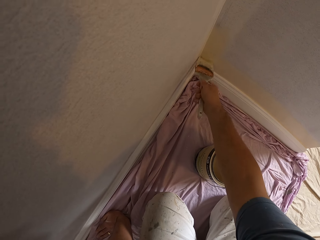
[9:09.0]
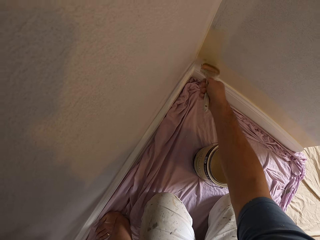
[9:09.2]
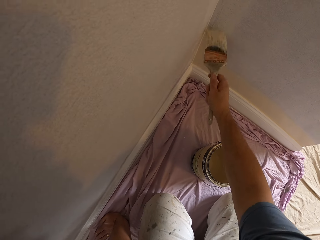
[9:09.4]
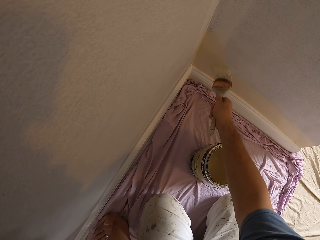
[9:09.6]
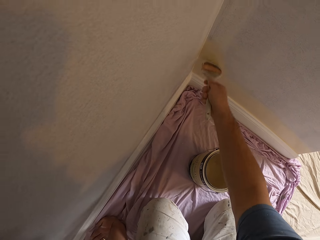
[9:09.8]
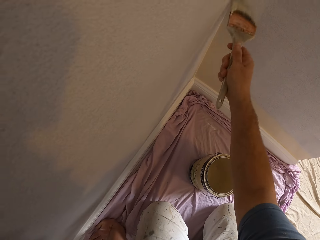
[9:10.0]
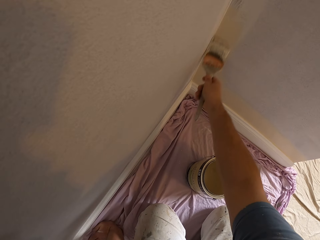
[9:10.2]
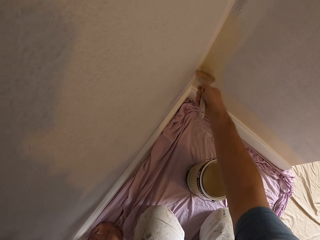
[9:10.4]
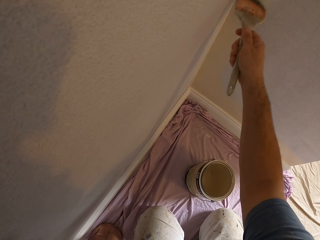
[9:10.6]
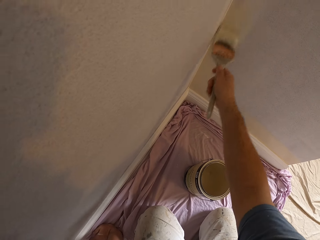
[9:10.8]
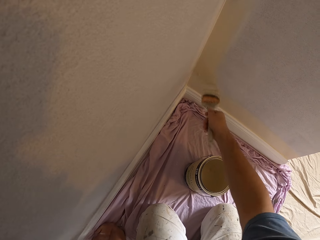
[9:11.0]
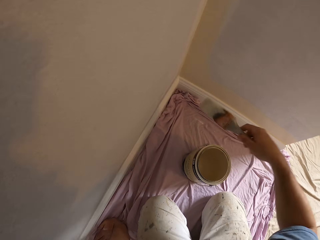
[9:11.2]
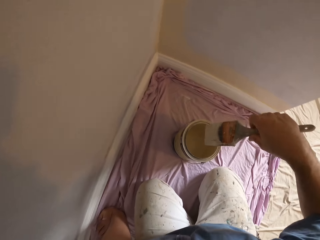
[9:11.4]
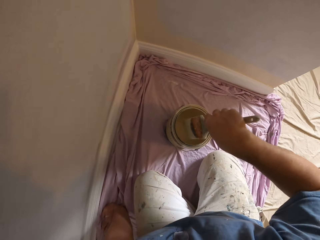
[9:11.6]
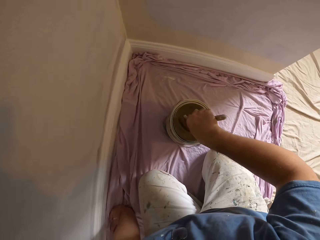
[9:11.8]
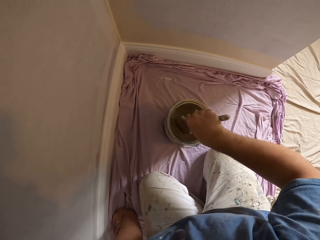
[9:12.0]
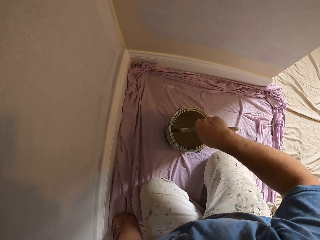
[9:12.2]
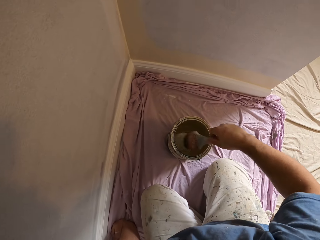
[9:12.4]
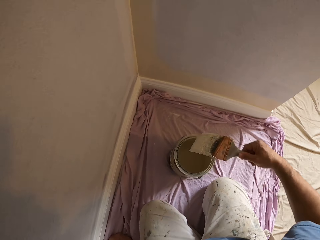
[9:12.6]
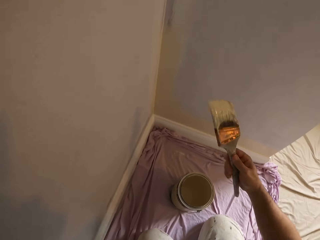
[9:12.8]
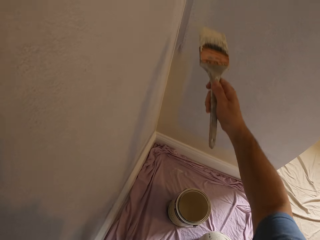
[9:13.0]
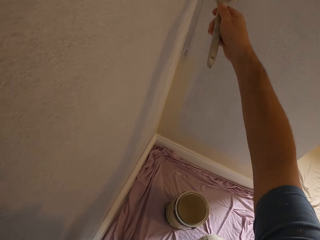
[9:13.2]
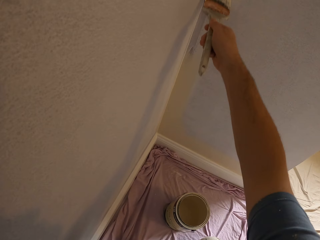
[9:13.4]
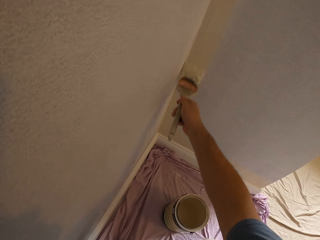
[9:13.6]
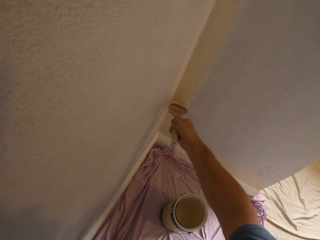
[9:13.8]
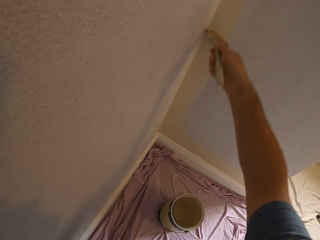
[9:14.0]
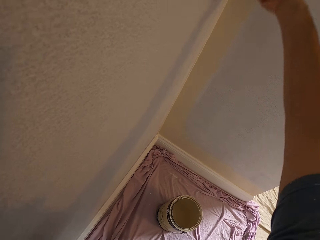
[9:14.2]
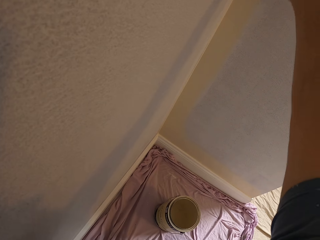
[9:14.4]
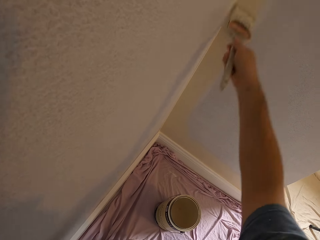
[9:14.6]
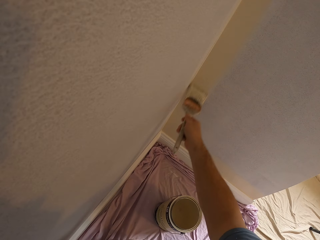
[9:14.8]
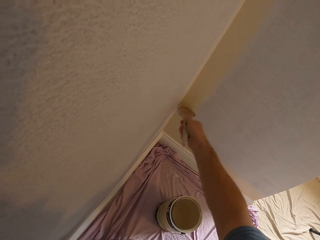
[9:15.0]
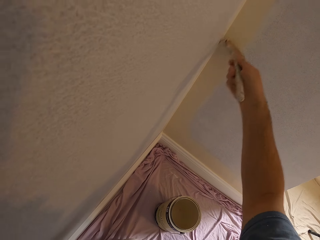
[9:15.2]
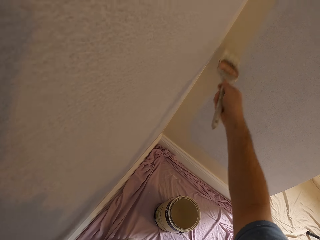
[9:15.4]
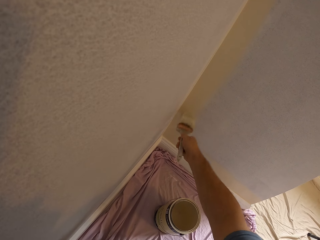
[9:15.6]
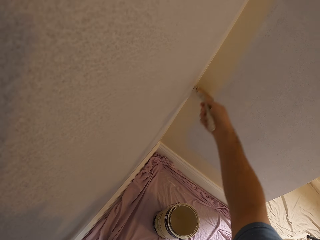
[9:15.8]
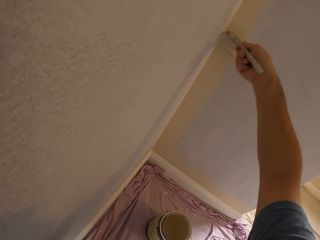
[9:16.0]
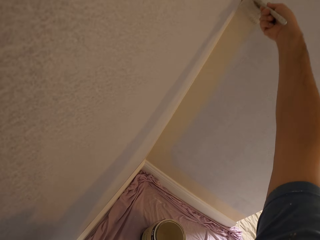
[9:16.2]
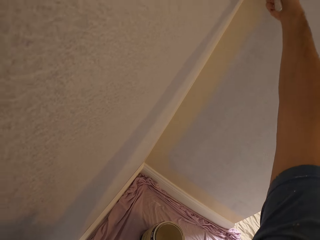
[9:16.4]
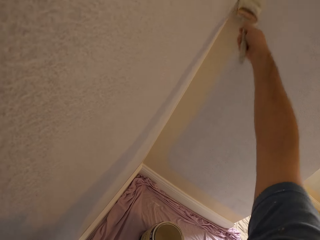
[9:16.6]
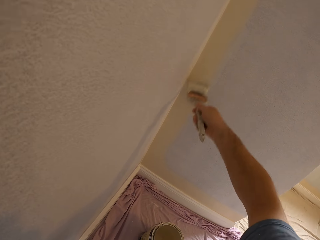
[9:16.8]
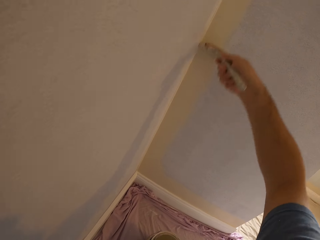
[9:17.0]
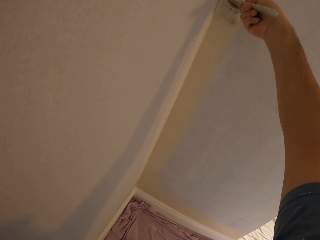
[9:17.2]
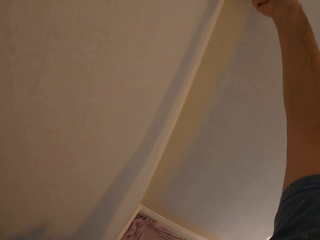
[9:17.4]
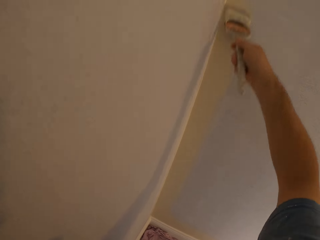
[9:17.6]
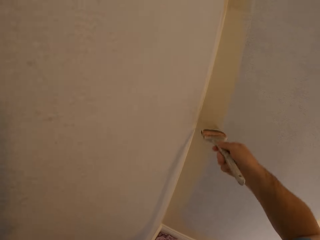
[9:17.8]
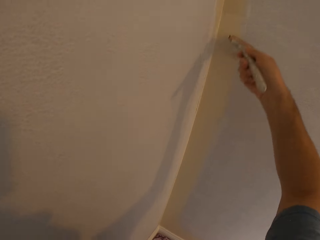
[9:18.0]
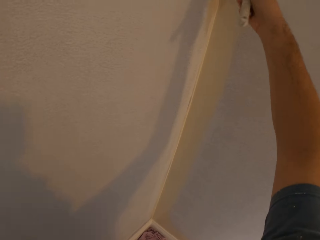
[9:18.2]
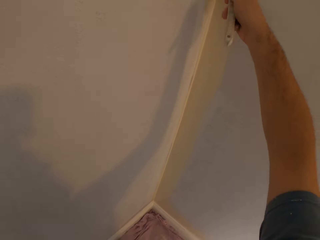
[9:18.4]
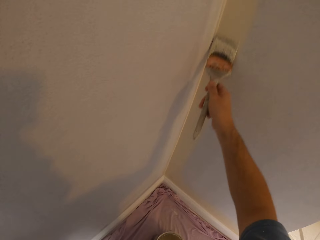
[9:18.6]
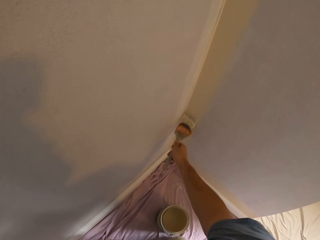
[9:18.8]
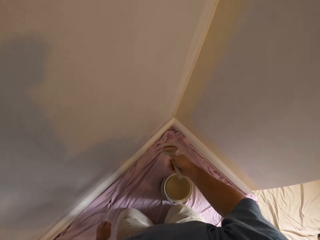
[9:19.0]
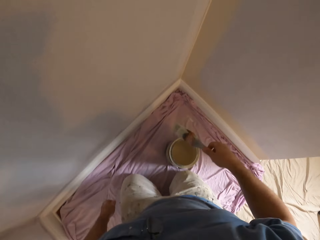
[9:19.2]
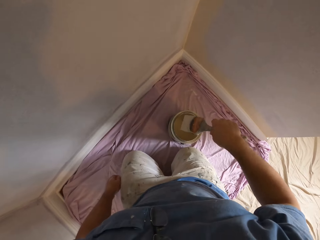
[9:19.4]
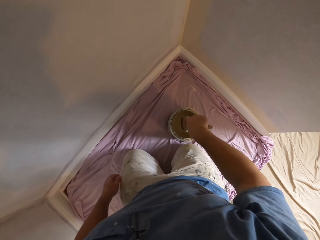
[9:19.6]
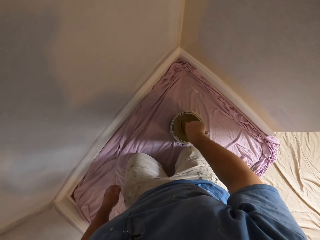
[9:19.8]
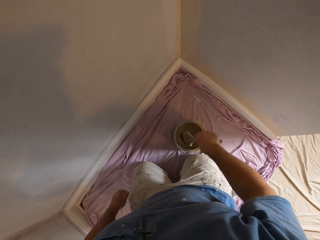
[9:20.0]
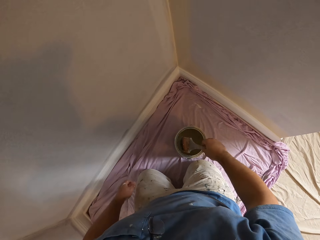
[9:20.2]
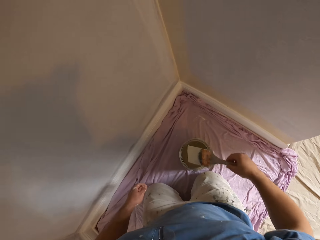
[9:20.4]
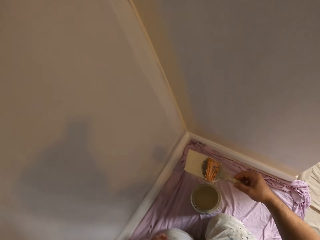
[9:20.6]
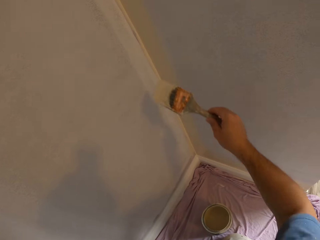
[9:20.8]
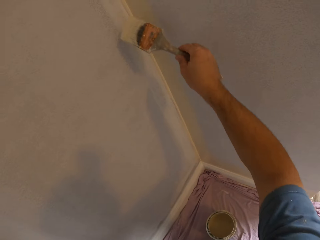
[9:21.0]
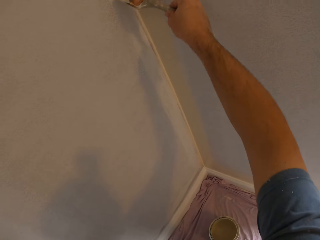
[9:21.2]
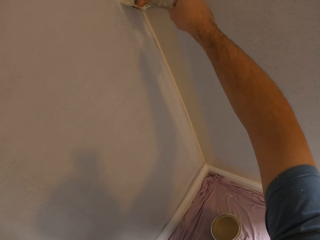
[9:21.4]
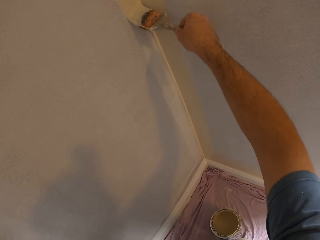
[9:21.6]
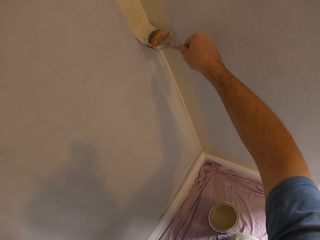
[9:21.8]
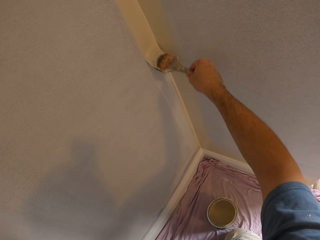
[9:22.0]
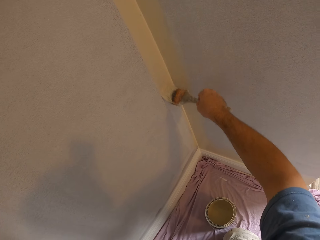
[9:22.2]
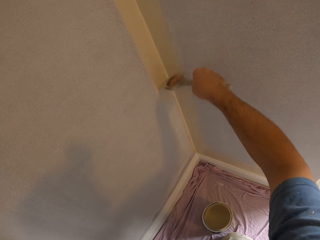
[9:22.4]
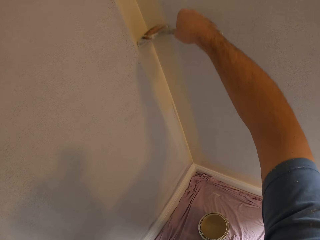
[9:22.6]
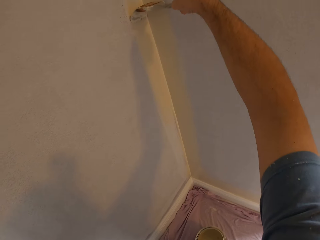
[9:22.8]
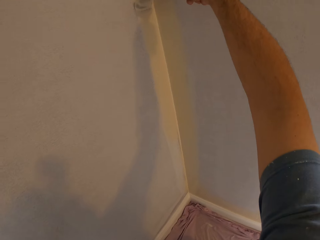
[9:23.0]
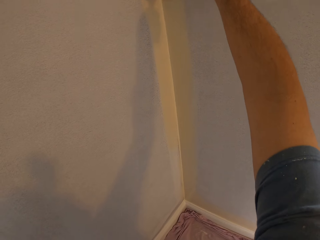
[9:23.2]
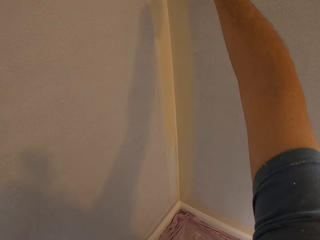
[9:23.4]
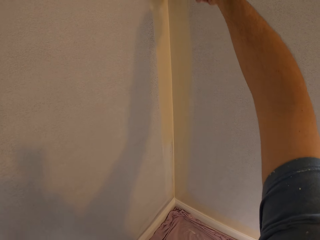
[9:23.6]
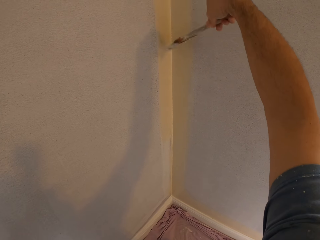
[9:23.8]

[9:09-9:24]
The camera wearer dips the paint brush in the paint container. They paint the wall. They dip the brush into the paint container. They paint the wall with the brush.

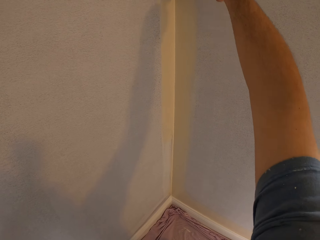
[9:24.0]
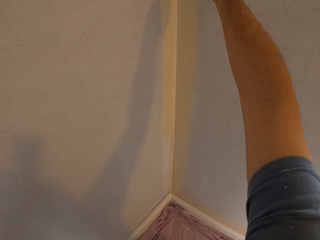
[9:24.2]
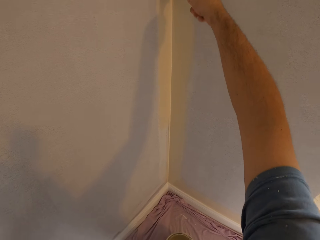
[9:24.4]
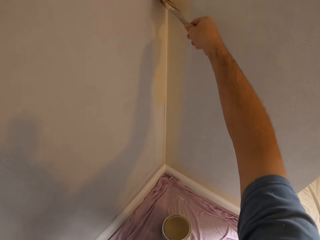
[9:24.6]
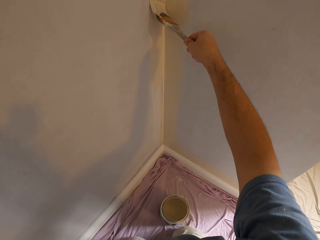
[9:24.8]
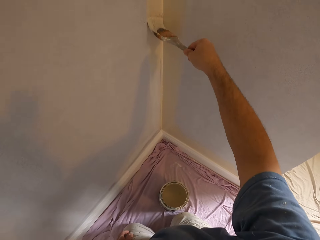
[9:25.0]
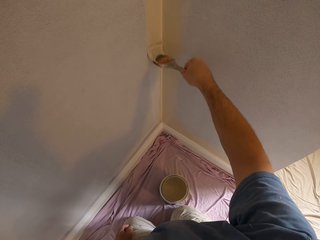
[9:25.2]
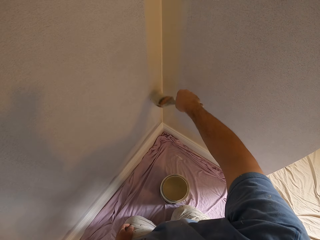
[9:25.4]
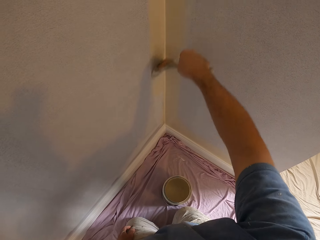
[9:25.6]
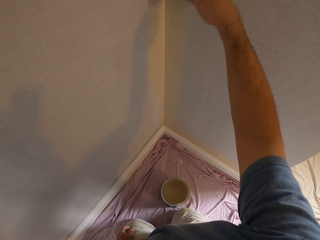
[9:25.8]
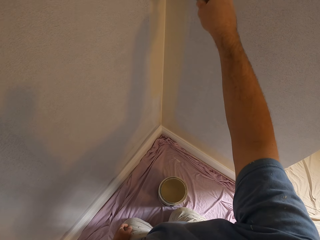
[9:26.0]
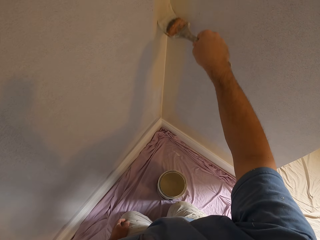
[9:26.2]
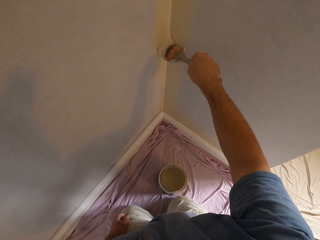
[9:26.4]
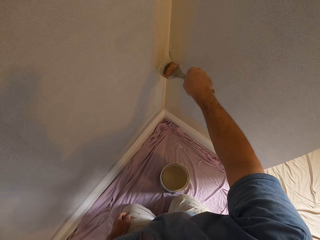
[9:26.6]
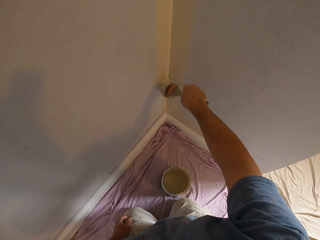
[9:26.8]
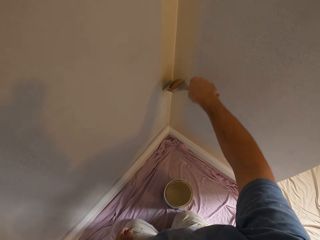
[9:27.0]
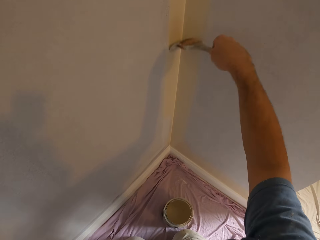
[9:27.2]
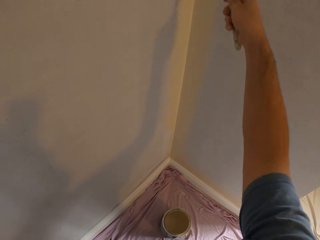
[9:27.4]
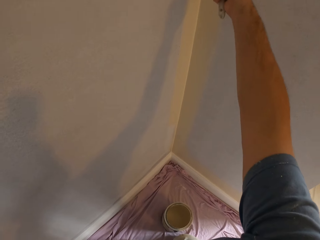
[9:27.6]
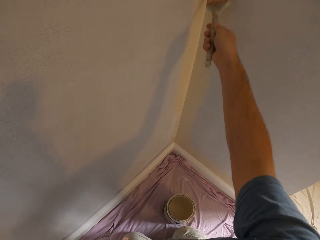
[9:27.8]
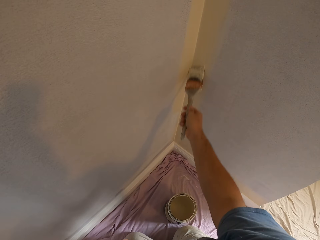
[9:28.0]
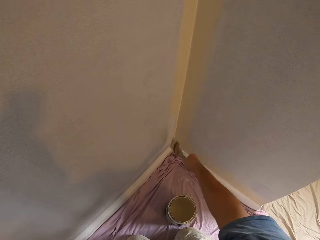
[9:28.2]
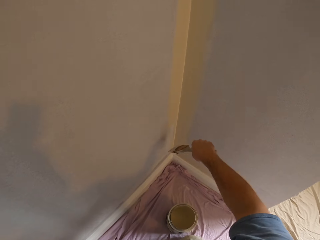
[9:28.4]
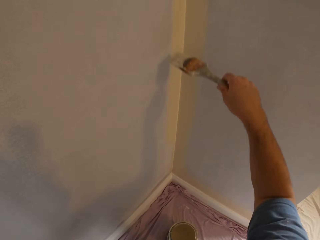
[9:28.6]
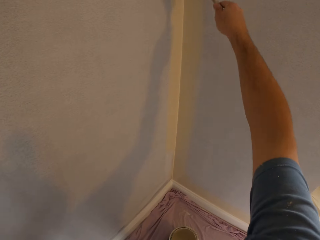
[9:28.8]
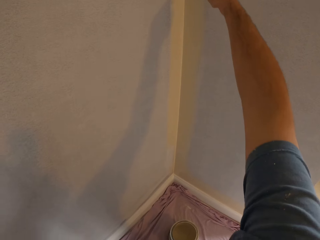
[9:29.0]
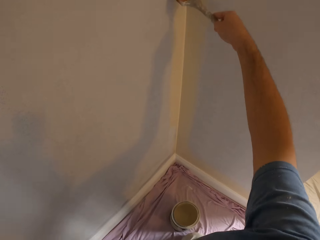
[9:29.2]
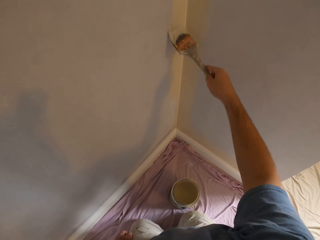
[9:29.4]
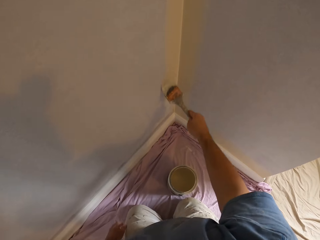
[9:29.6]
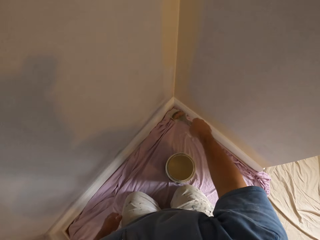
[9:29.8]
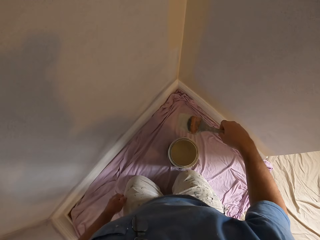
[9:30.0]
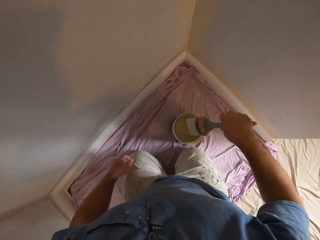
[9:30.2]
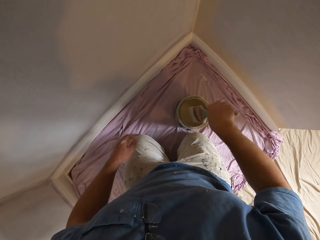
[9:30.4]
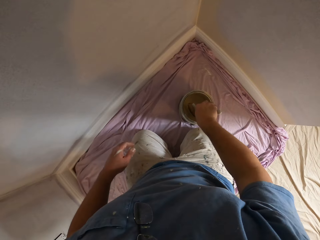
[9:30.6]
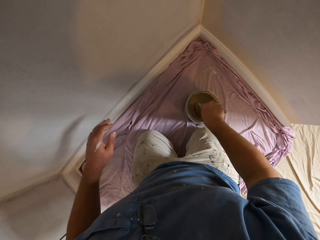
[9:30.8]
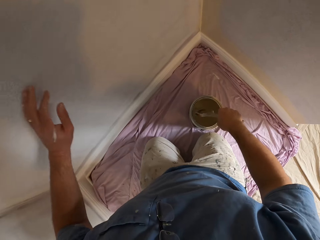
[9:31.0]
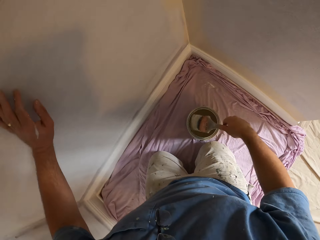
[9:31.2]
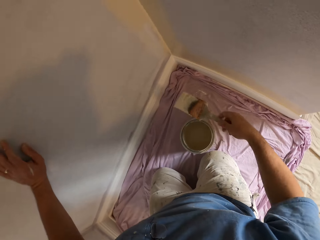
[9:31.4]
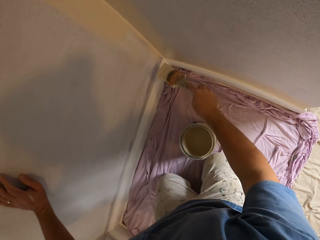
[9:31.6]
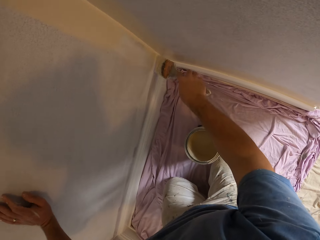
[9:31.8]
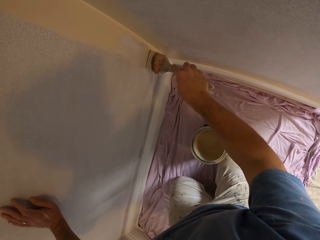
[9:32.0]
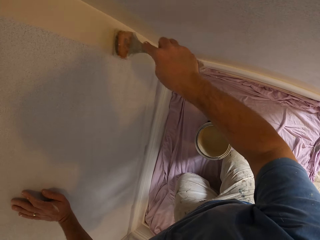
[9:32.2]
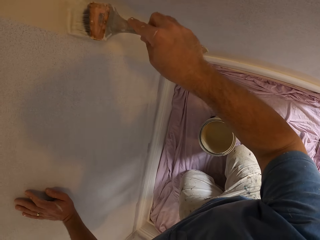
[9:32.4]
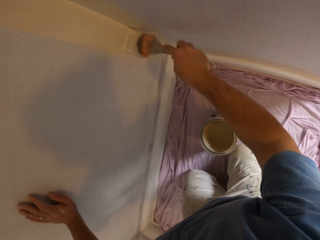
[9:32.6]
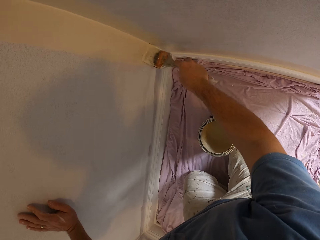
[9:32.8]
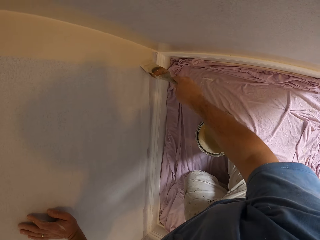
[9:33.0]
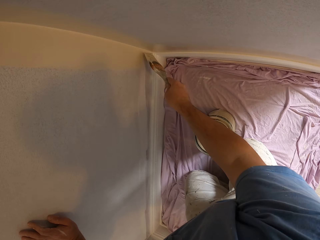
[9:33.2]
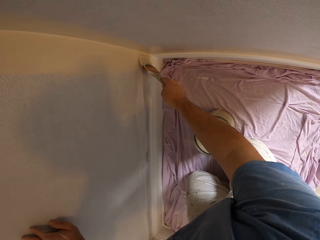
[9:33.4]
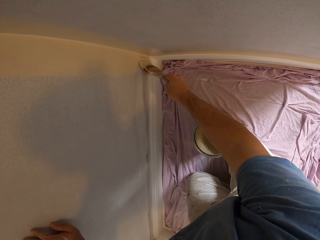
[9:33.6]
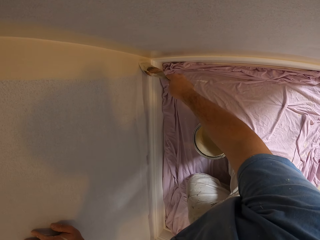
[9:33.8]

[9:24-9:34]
The camera wearer dips the paint brush into the paint can. They touch the wall. They paint the wall with the brush.
